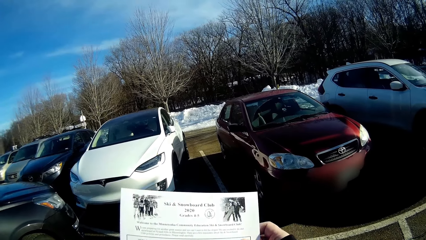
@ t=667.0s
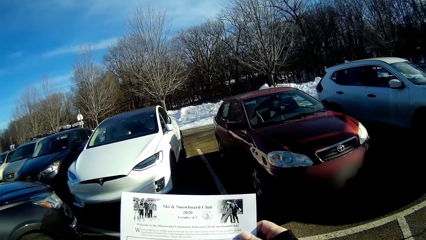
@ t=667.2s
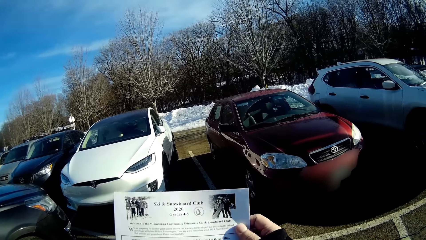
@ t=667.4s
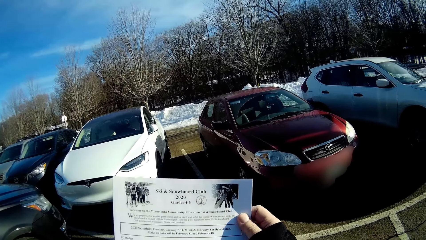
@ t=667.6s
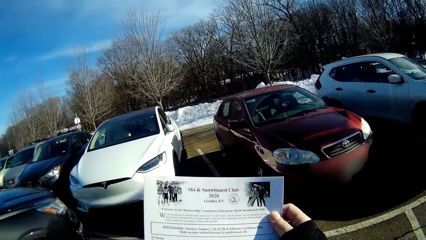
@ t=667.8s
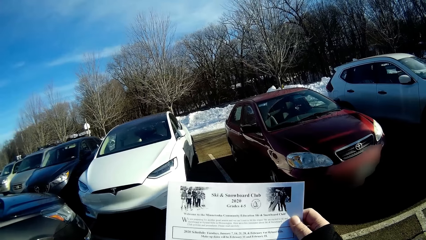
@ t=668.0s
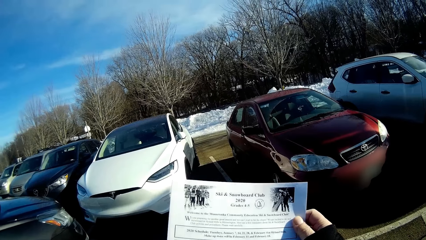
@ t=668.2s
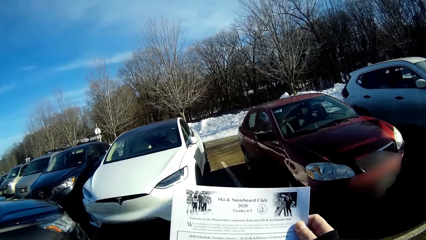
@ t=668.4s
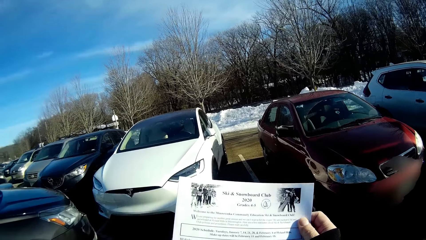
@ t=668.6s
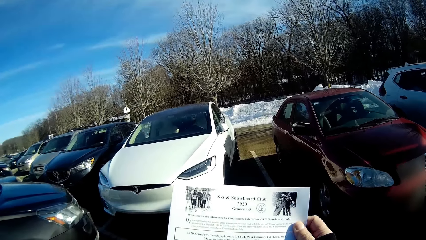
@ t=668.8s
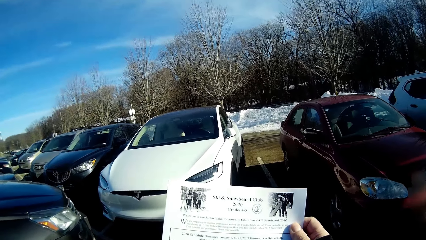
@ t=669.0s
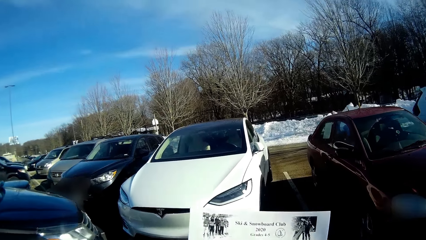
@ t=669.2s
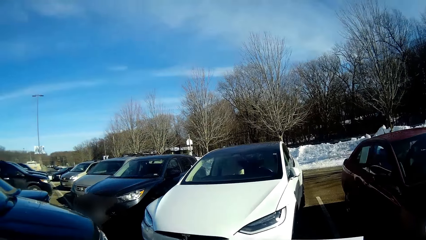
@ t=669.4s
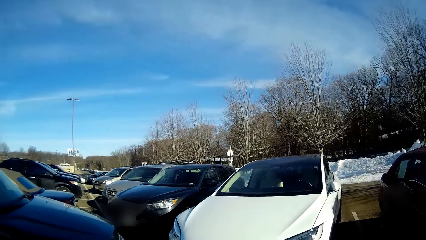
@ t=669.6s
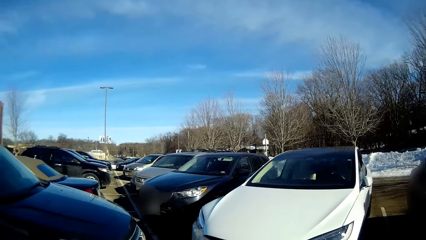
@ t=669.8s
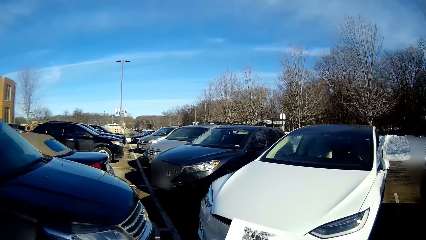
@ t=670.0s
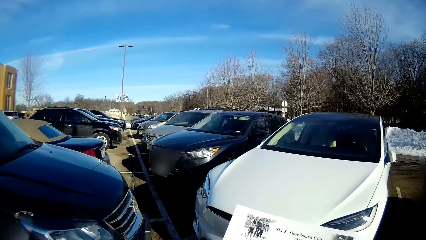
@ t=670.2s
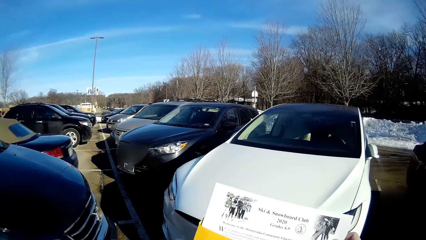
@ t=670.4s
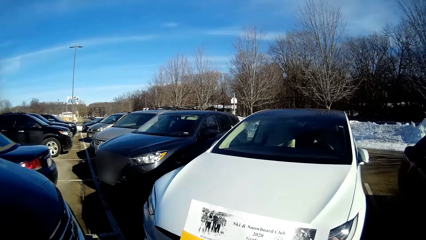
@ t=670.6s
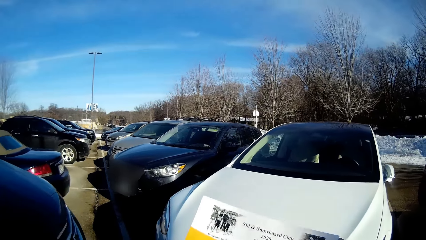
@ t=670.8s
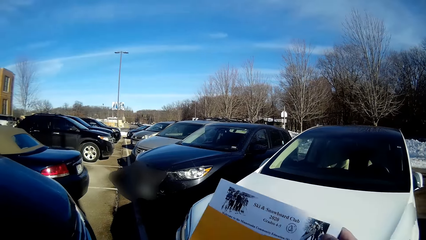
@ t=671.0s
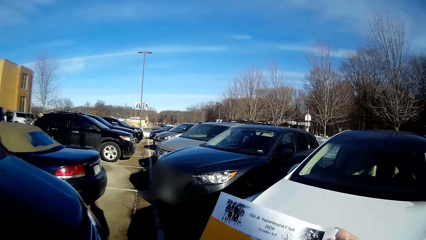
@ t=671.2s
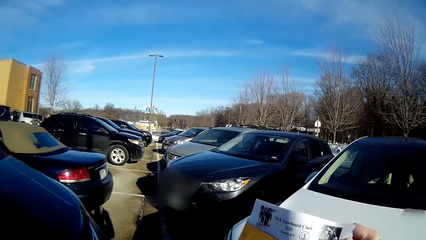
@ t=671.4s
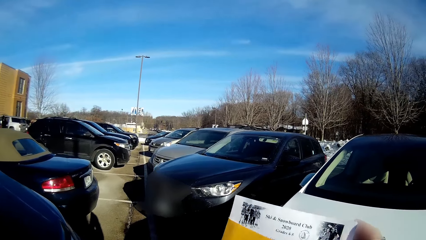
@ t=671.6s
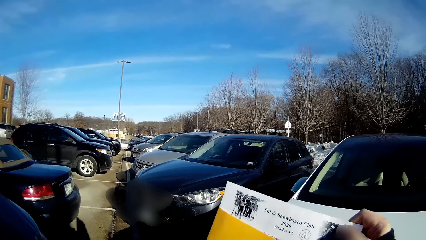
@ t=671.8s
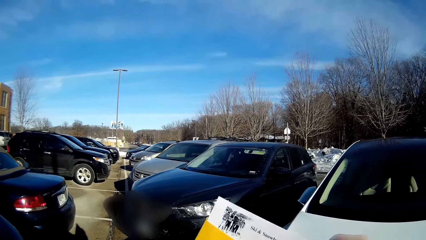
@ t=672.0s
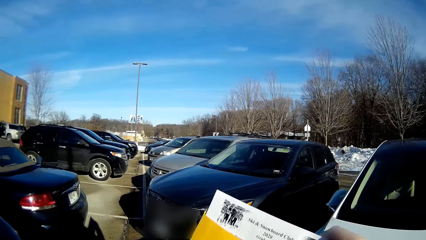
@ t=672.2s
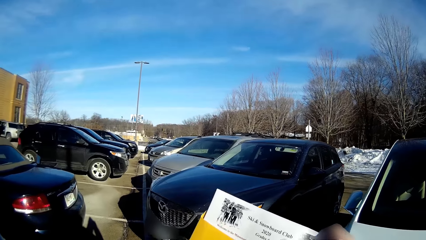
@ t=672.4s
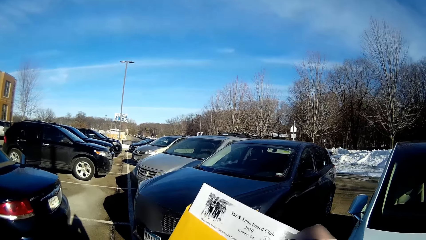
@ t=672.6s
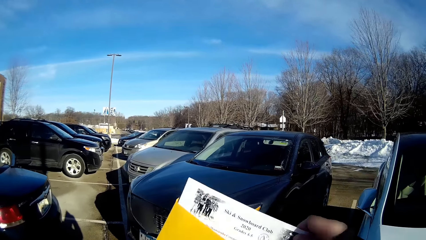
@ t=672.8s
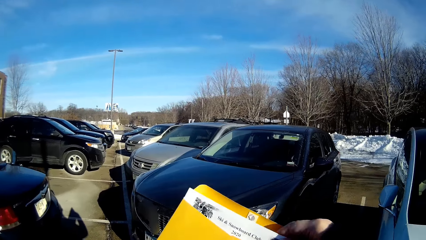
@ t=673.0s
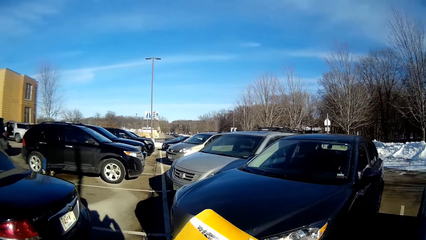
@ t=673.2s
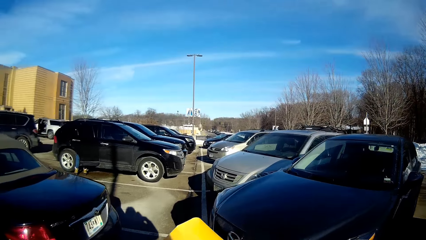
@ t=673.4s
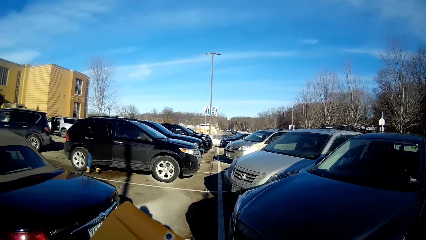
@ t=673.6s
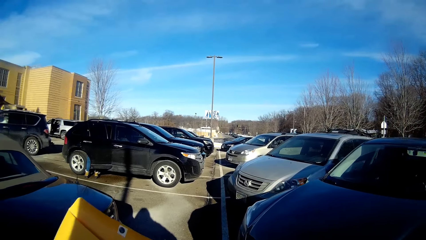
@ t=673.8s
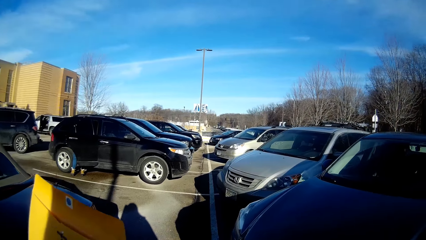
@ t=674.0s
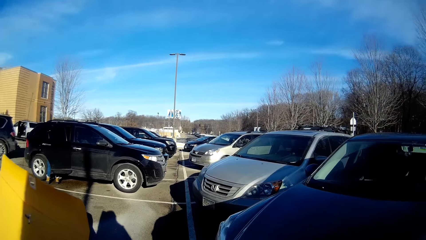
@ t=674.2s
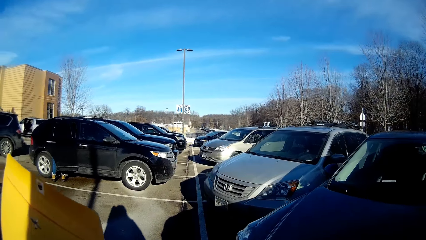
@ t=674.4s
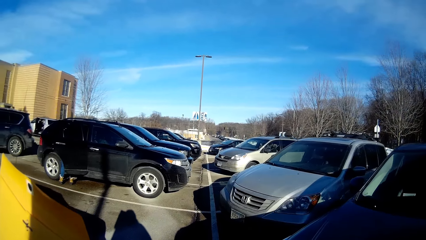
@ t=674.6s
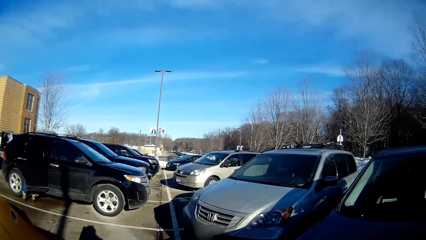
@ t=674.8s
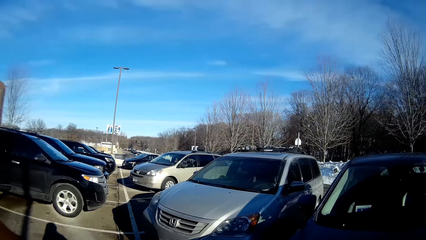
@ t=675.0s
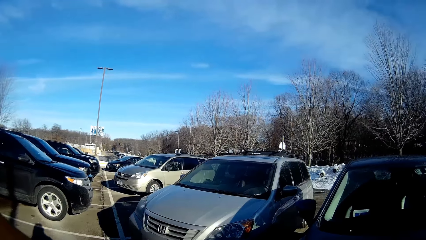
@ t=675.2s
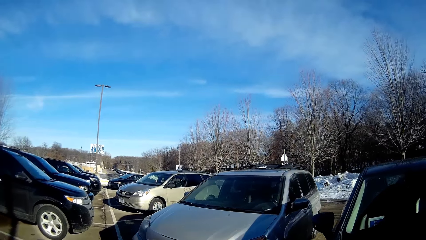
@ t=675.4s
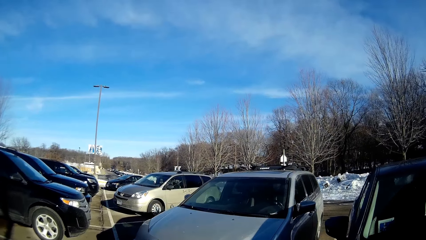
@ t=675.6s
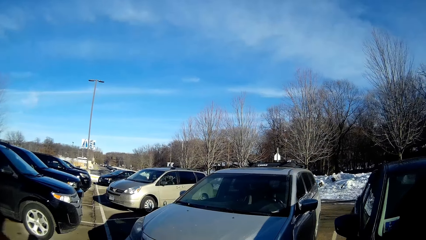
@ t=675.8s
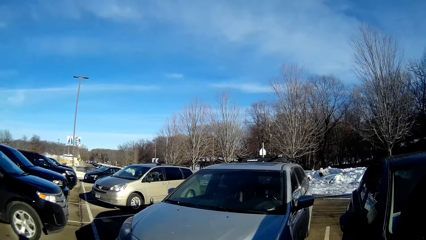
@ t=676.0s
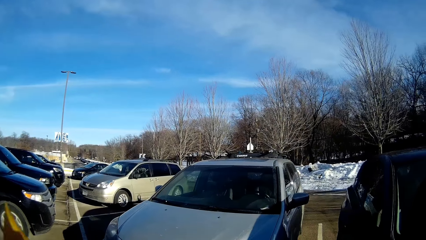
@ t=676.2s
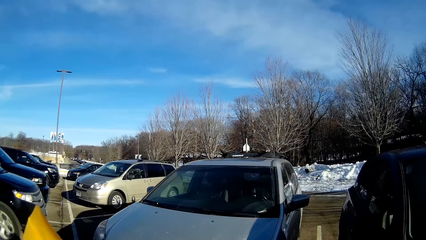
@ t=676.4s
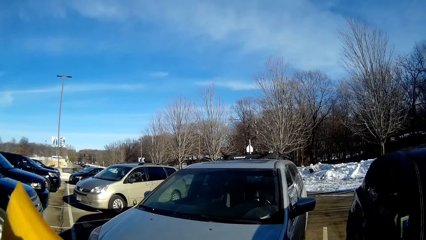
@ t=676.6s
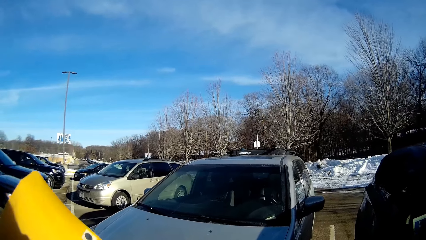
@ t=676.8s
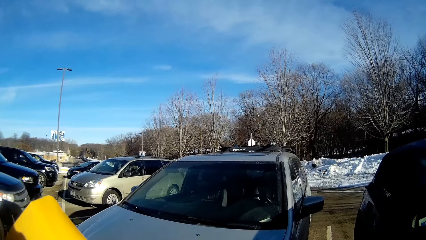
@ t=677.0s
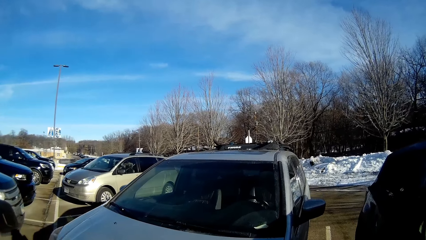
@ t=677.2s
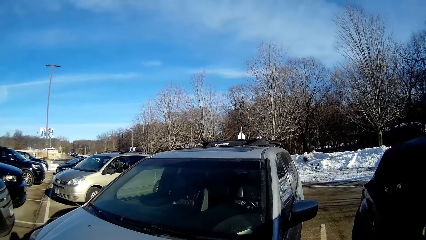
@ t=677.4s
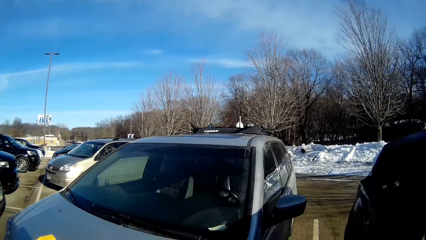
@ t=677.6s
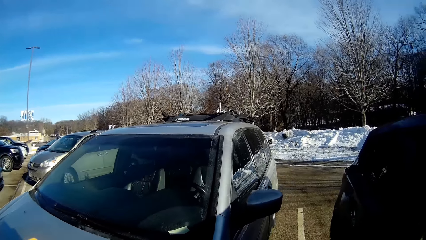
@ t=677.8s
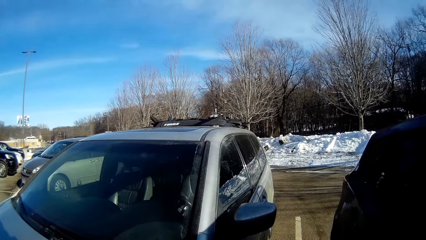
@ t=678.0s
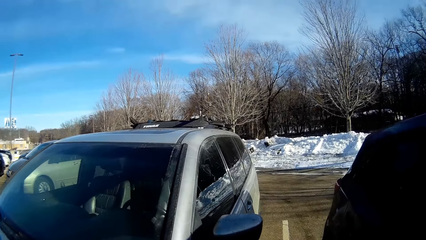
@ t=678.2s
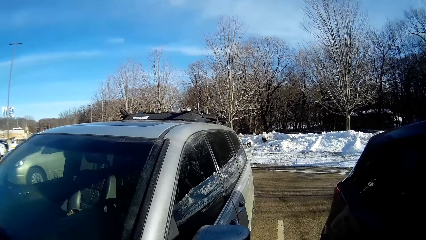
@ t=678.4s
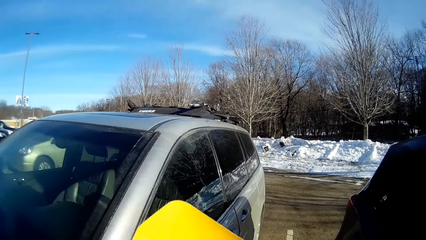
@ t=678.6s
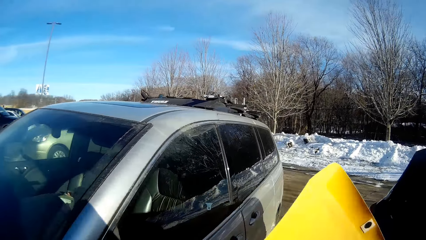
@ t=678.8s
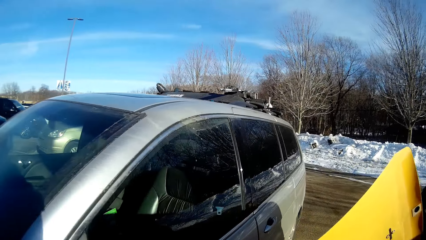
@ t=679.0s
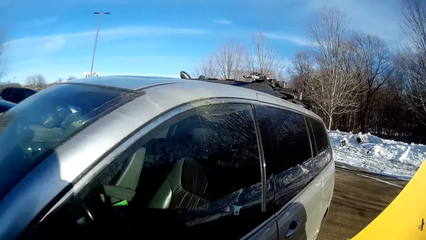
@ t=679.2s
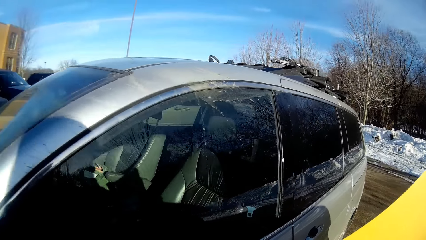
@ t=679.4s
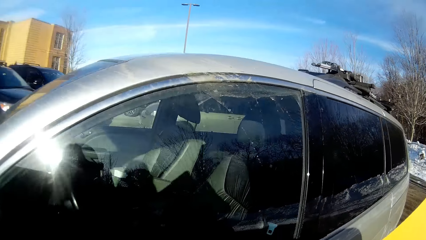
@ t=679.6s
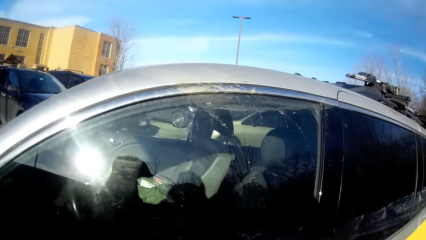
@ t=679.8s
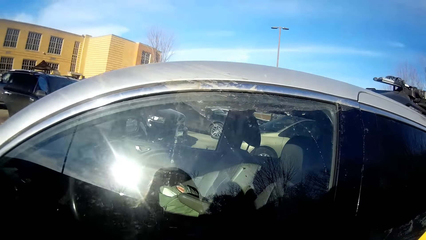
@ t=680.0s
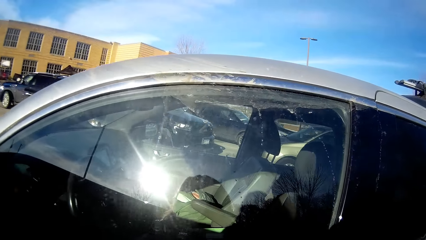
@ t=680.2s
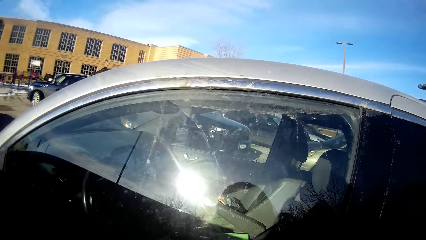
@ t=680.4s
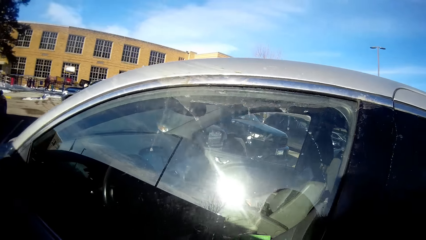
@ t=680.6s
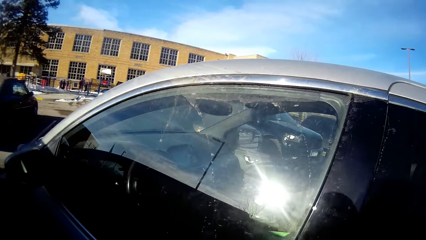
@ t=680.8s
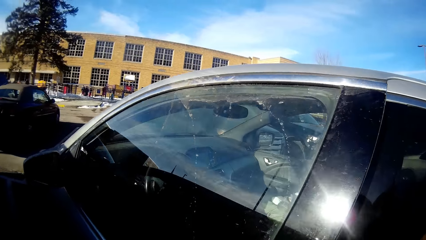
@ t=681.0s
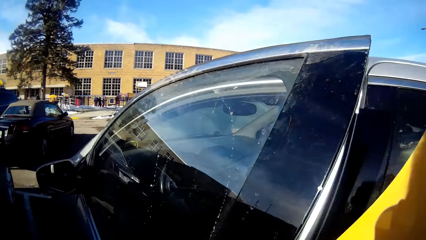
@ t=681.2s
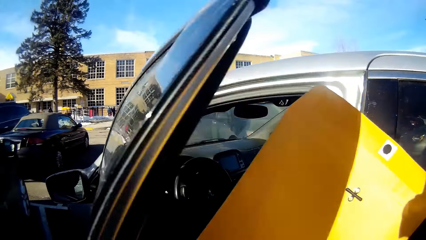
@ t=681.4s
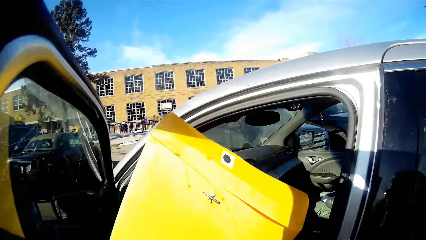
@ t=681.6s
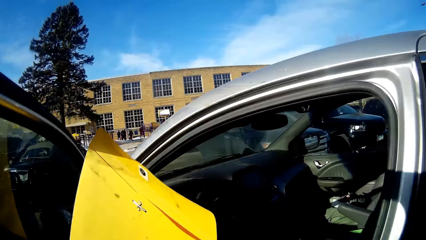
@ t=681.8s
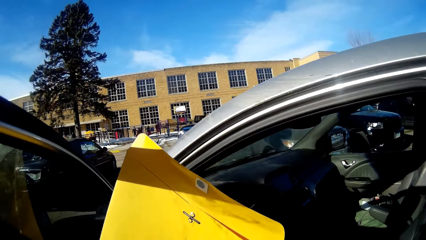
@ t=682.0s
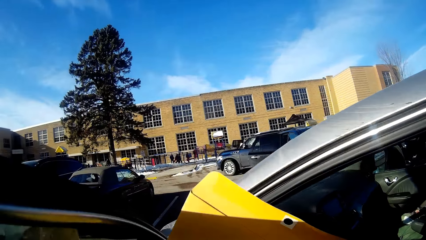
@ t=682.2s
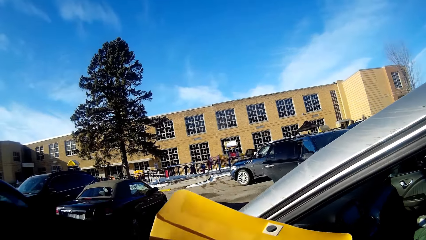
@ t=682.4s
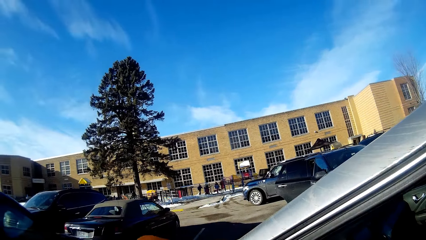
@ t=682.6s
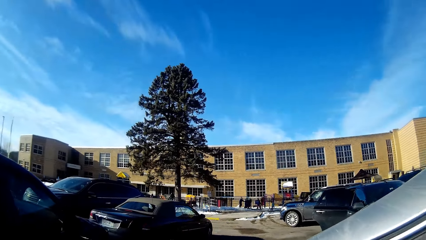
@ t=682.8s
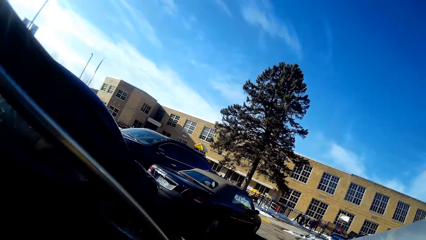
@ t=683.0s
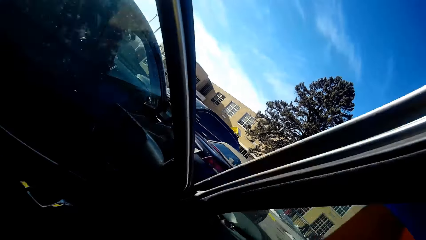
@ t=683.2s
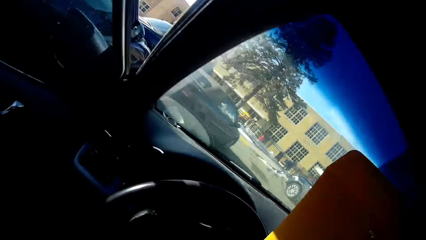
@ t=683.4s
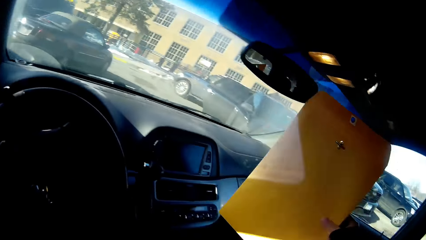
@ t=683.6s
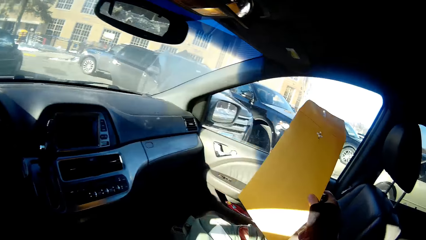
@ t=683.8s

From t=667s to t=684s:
The camera wearer returns the paper inside the envelope while walking. They open a car while carrying the envelope.
